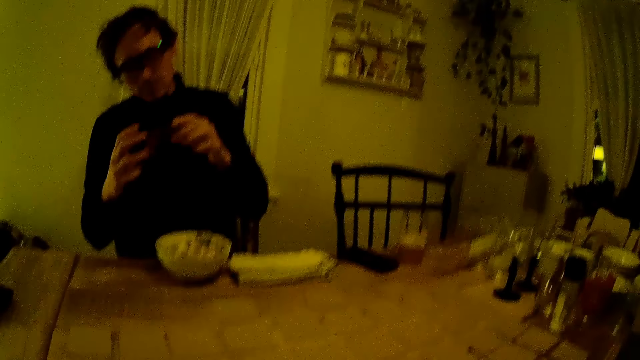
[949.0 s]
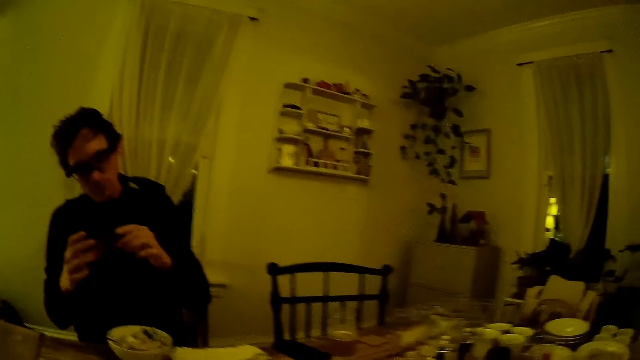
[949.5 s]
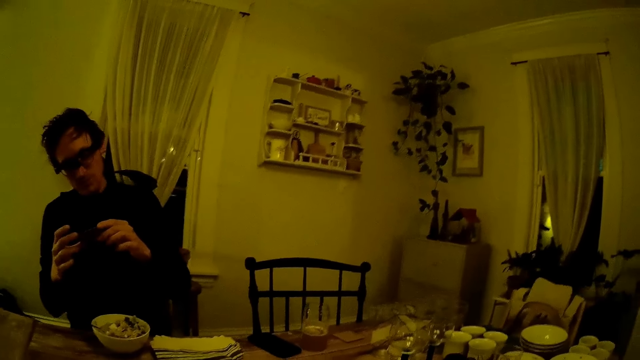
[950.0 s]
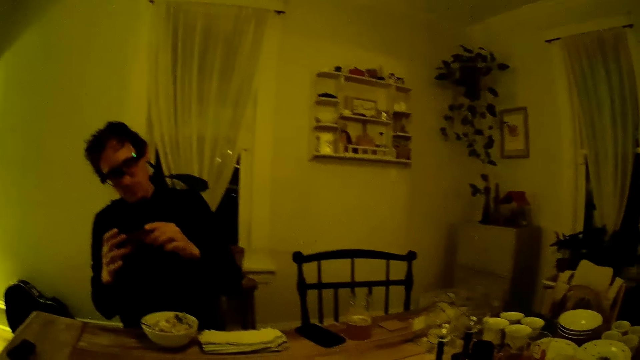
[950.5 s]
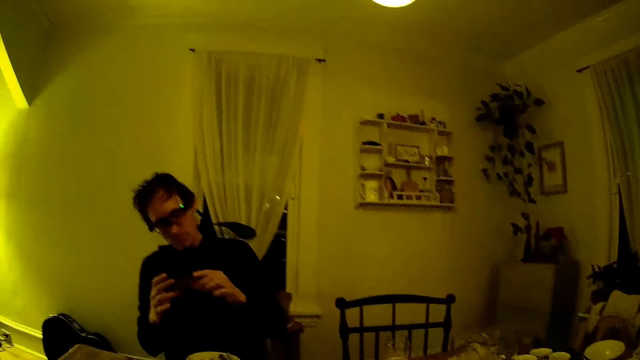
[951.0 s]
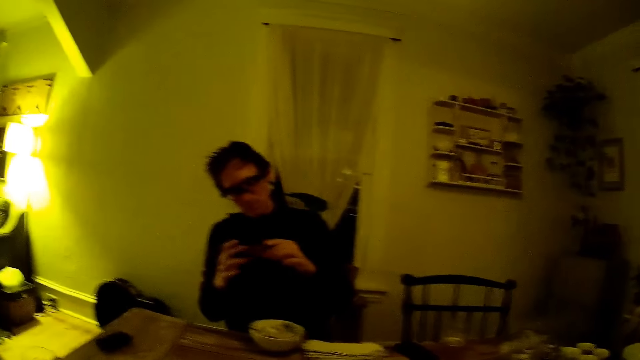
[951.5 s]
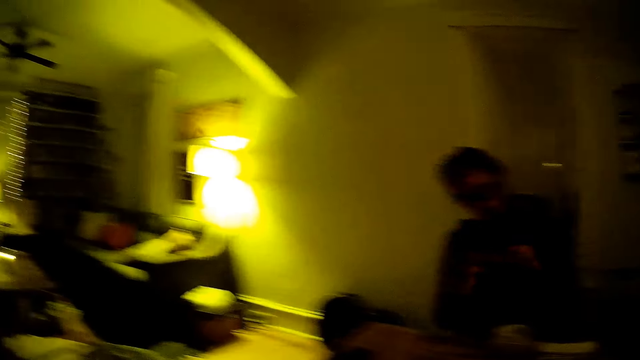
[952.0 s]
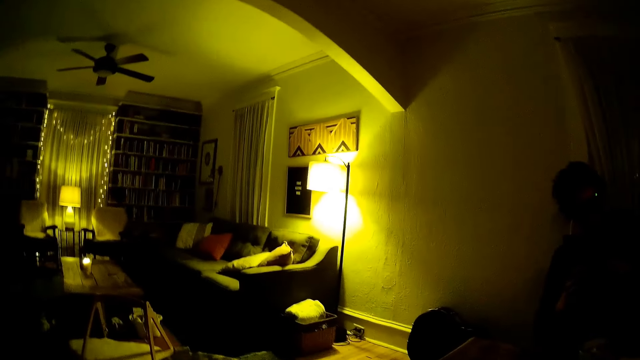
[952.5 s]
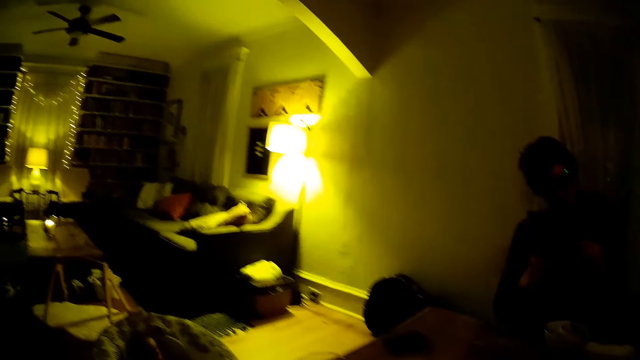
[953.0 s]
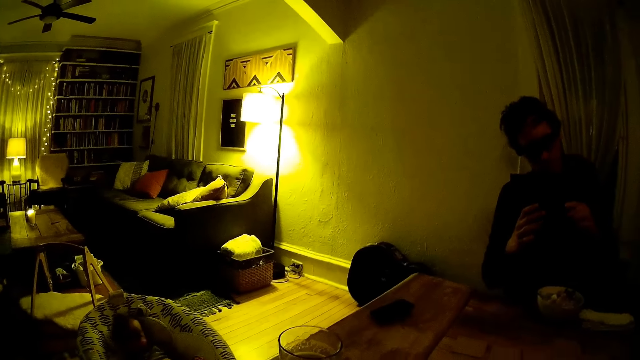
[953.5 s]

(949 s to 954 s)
The camera wearer looks around the room.

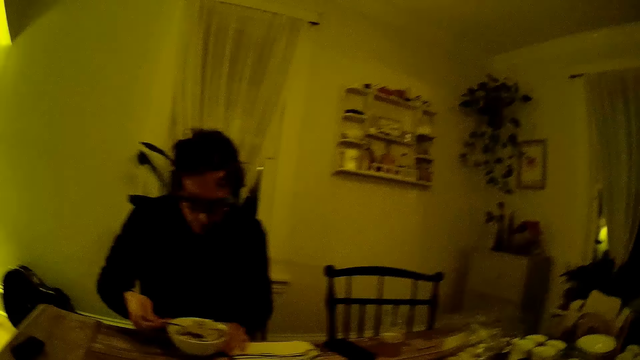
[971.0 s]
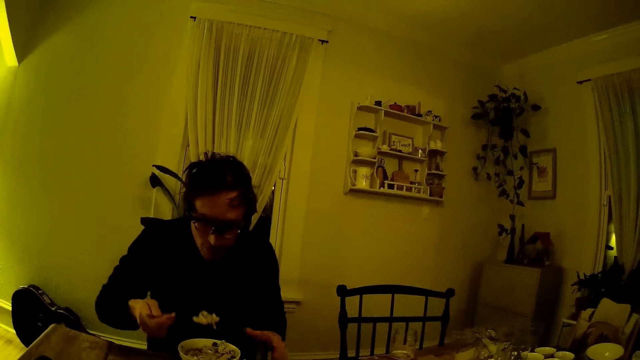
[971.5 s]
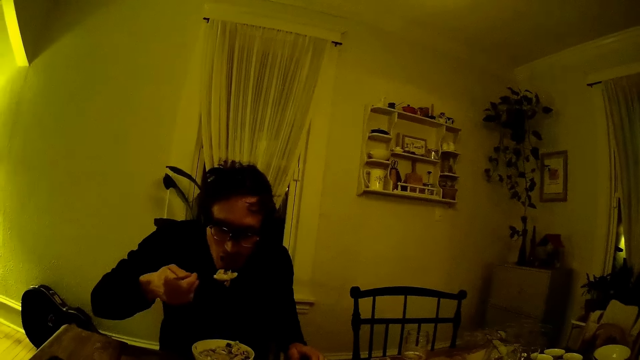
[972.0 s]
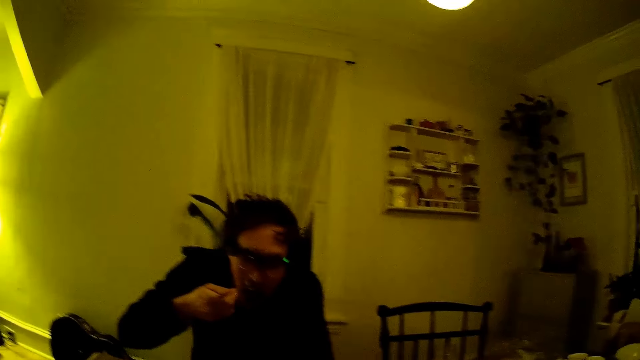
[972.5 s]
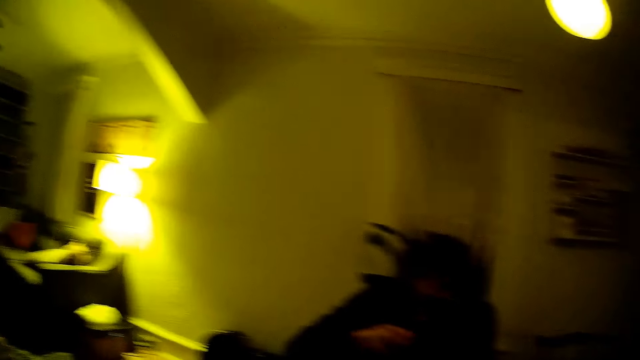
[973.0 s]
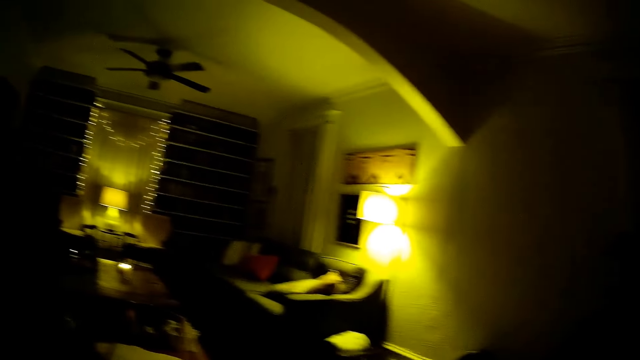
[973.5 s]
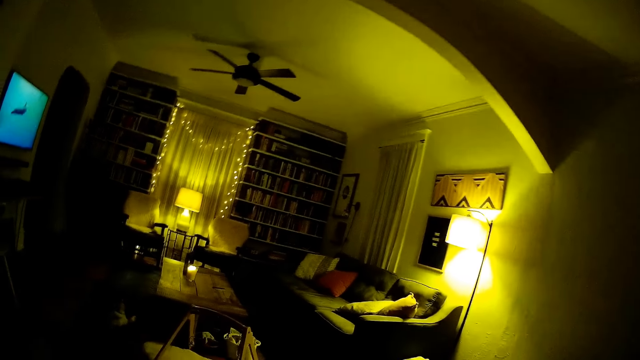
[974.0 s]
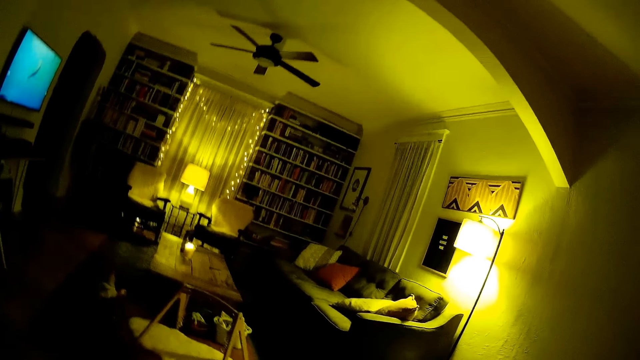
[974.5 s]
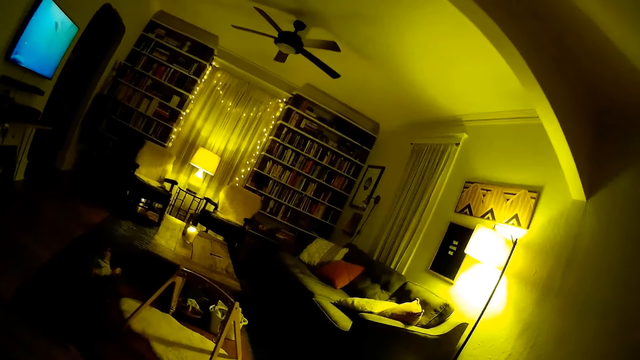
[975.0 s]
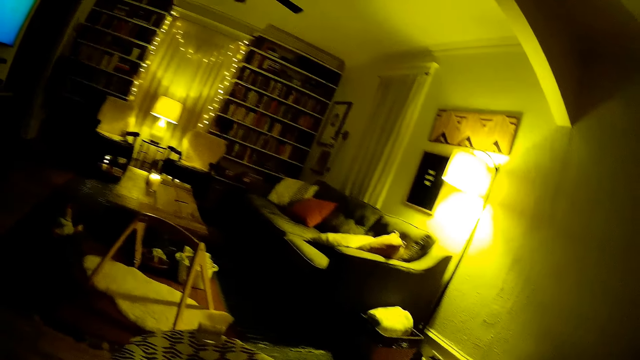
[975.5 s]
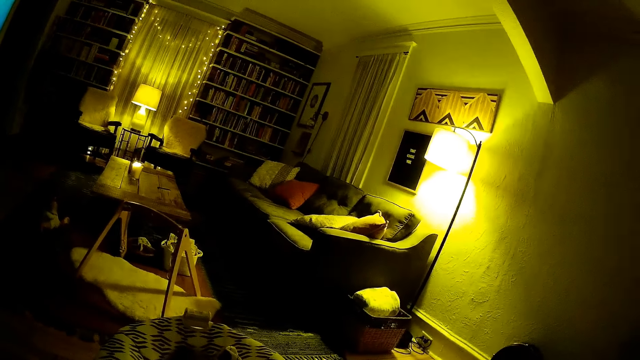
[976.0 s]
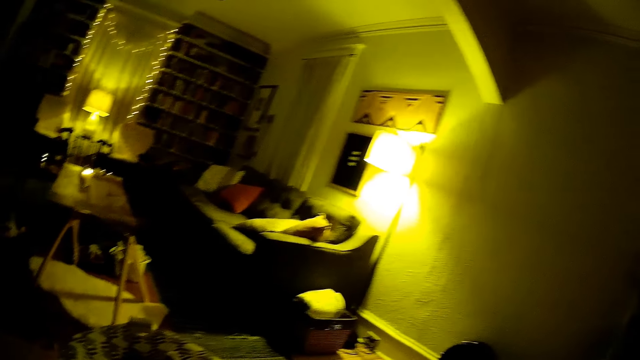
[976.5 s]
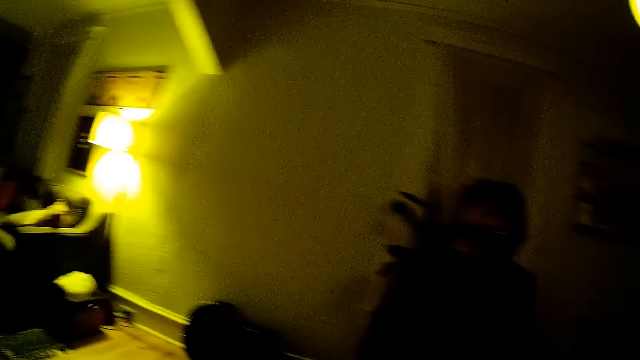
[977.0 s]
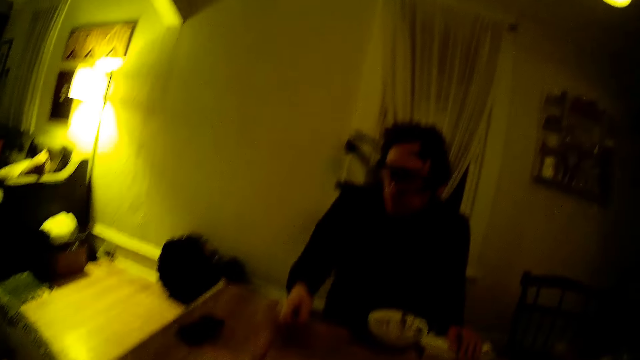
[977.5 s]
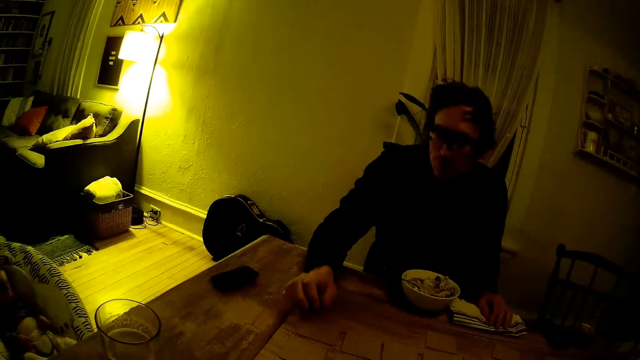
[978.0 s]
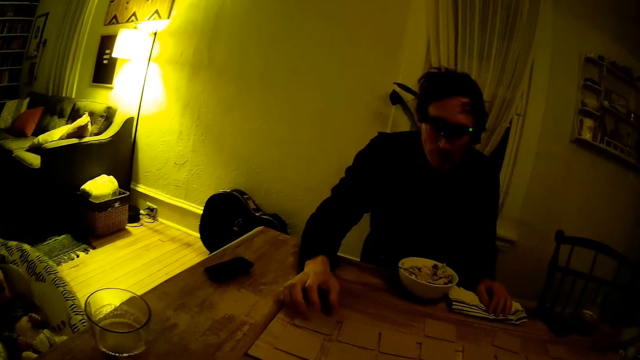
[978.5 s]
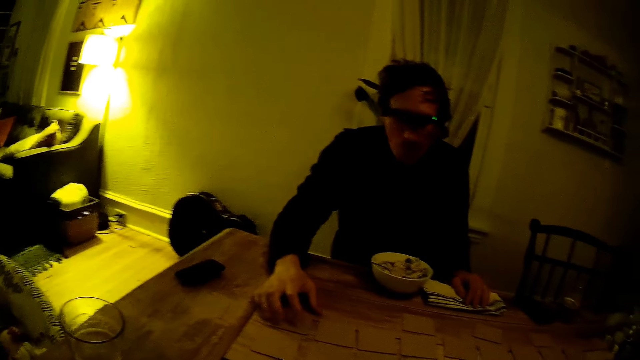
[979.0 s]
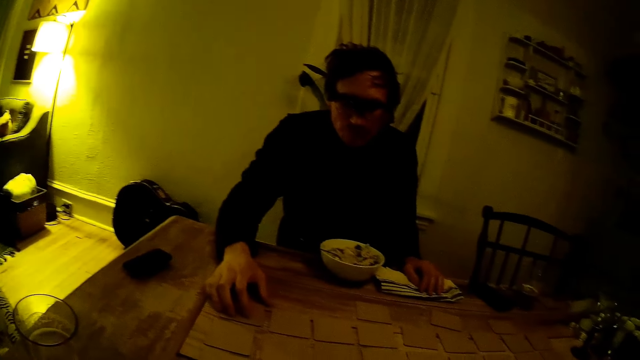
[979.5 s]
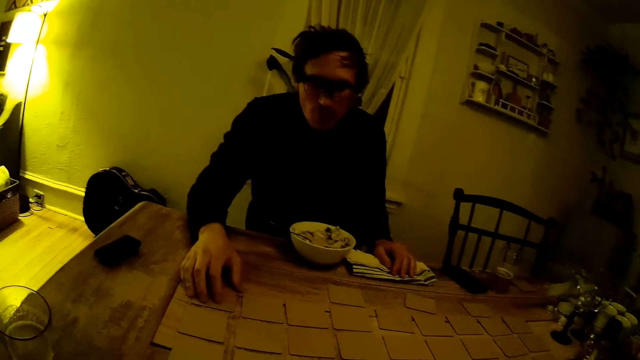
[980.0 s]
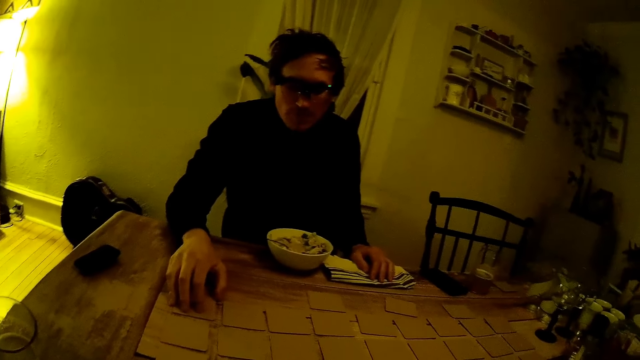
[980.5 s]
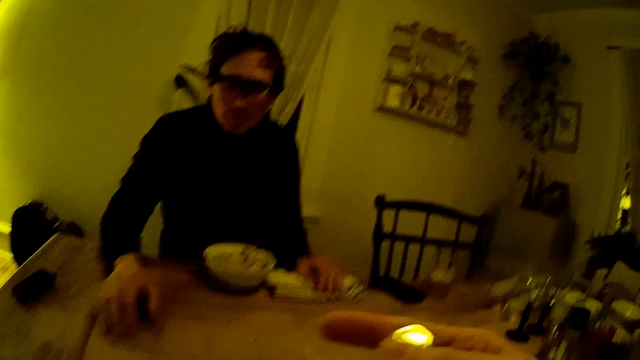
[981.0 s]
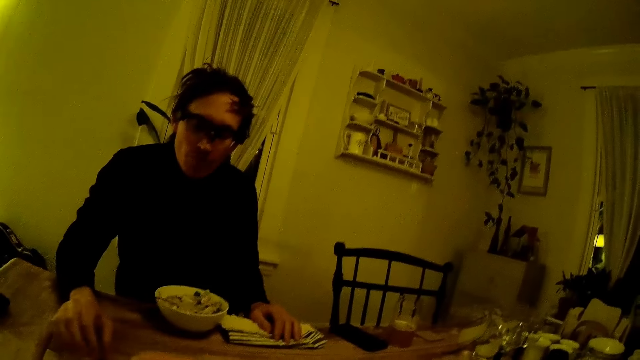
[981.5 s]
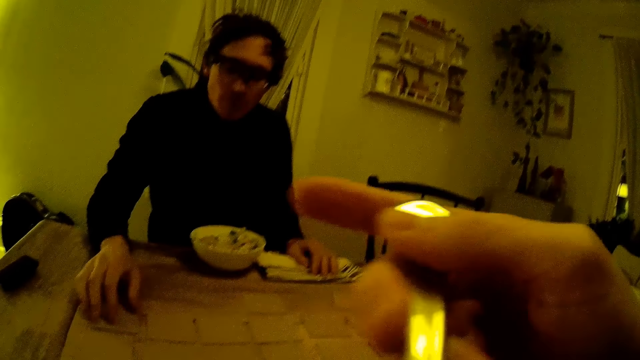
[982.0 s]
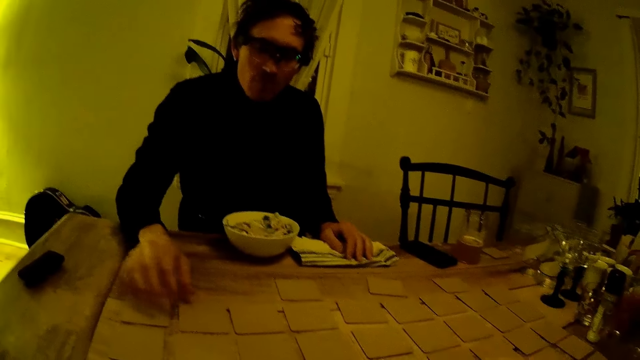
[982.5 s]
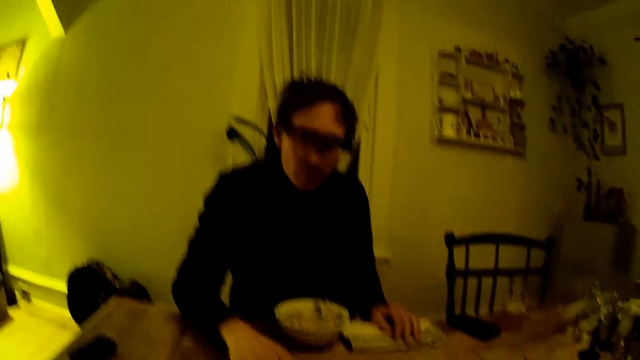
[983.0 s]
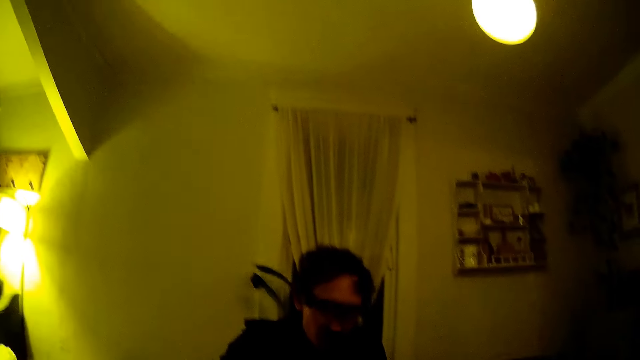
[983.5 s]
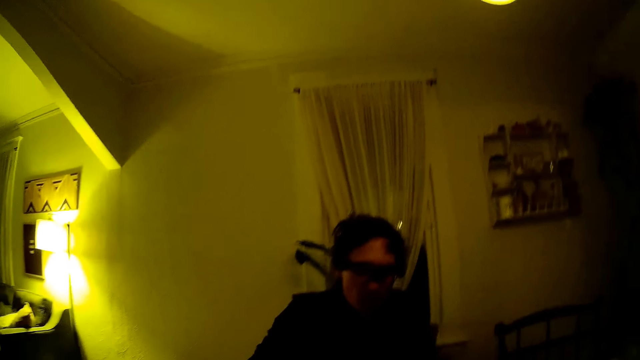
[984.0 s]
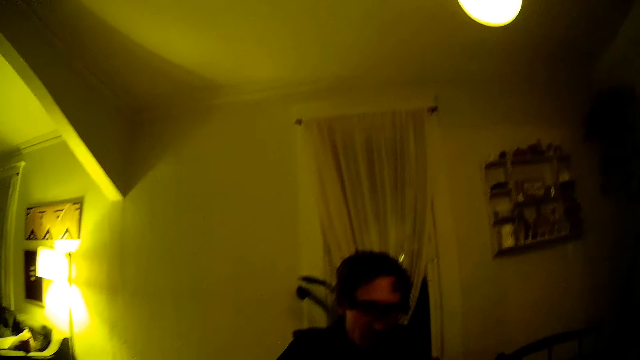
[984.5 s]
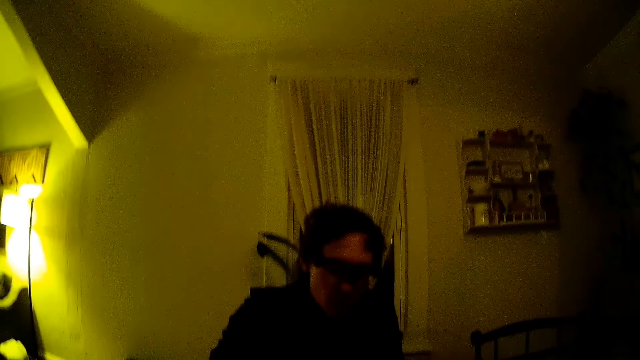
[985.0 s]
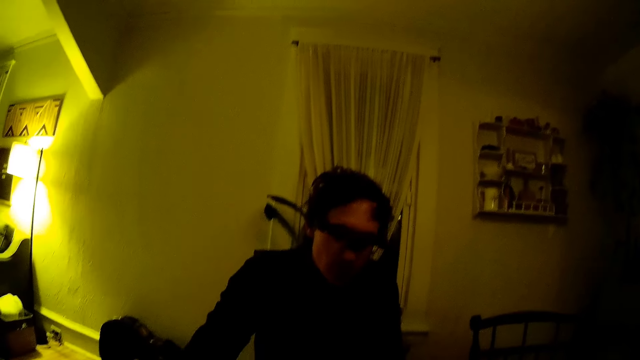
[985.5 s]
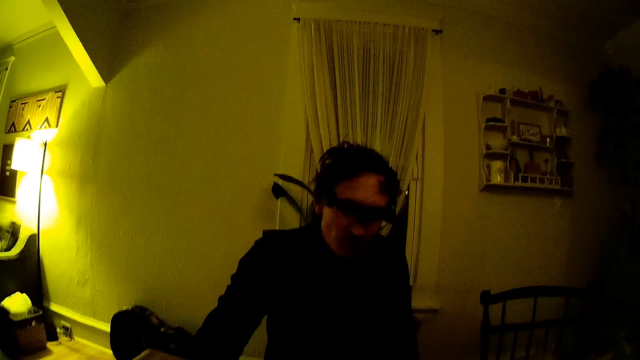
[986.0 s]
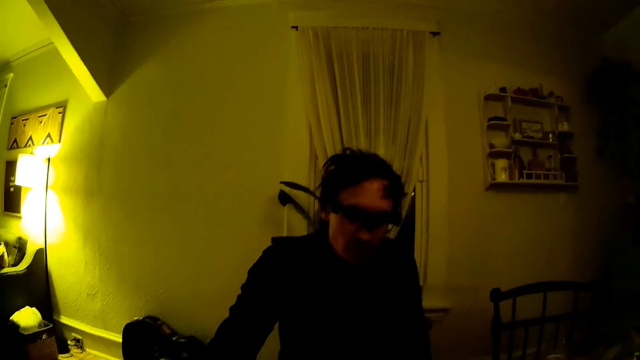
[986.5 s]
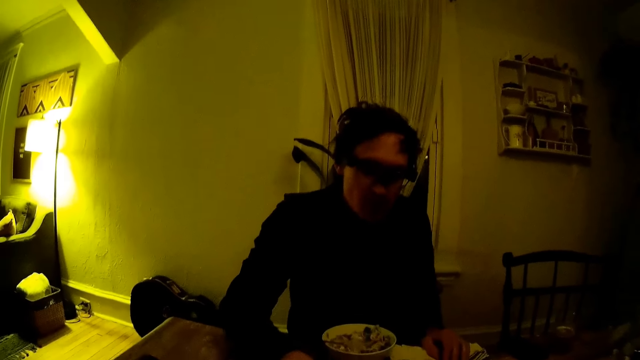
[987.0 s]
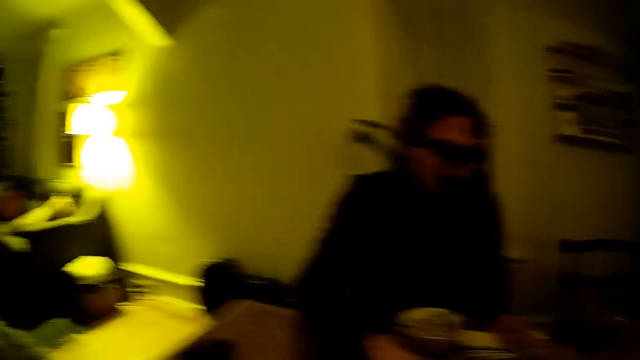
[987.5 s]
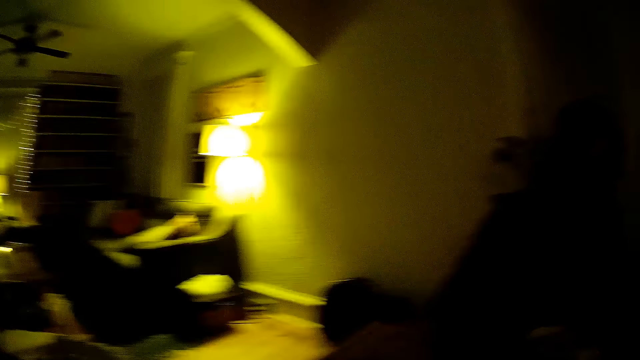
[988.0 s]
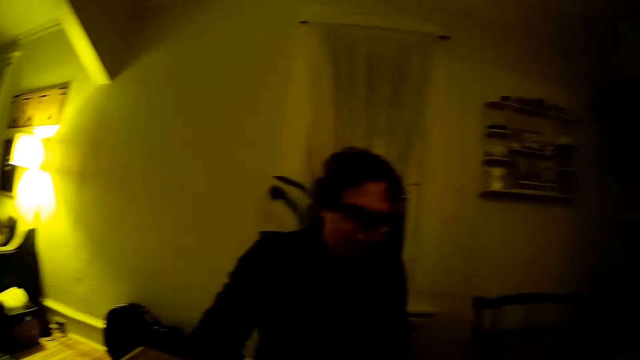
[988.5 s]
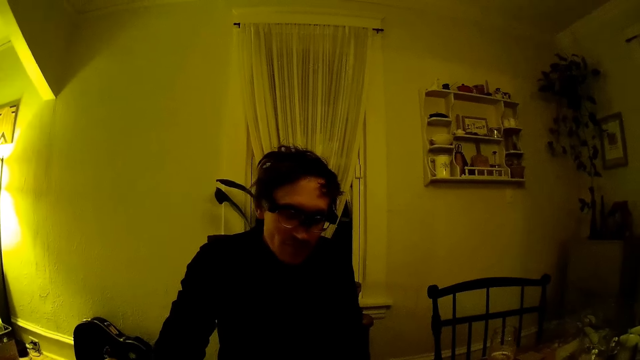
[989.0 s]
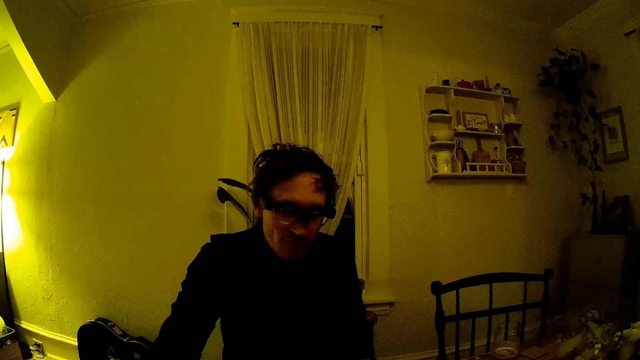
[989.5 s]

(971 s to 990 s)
A man eats the cereal with the spoon in his right hand. The camera wearer looks around the room. The man touches the cards on the table with his right hand. The camera wearer lifts the spoon with her right hand. She eats the food with the spoon.
